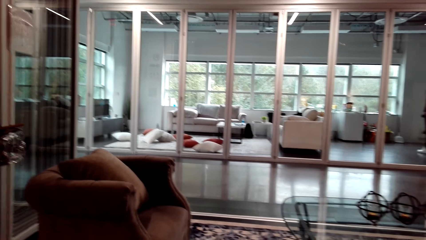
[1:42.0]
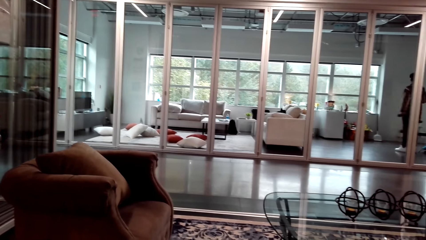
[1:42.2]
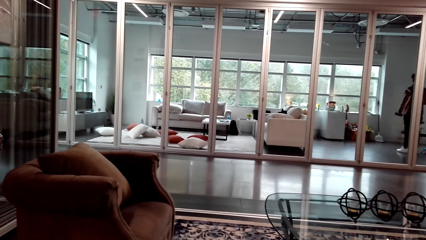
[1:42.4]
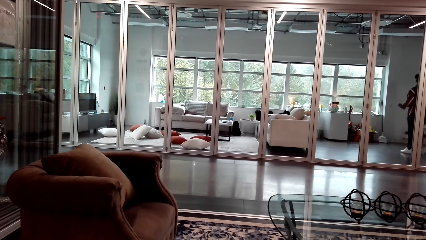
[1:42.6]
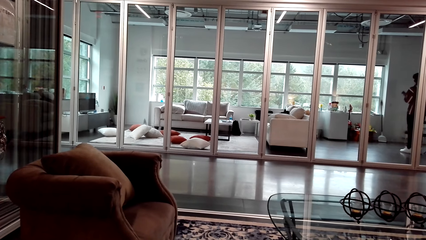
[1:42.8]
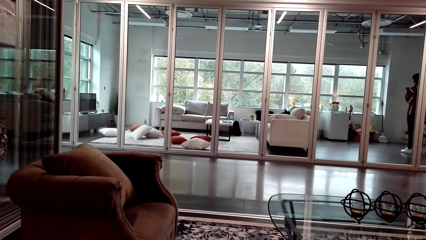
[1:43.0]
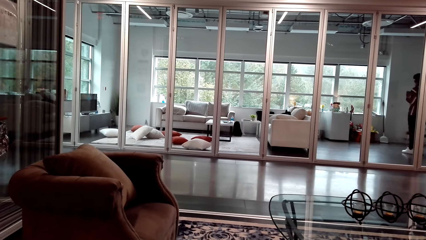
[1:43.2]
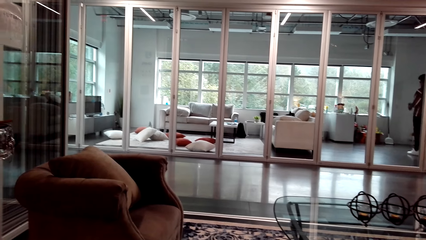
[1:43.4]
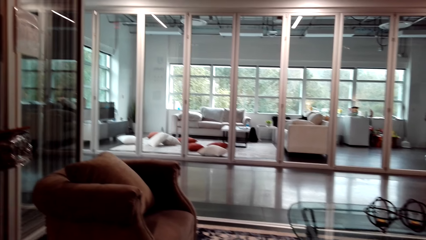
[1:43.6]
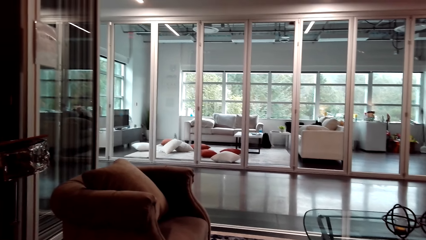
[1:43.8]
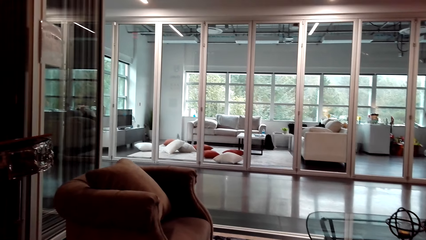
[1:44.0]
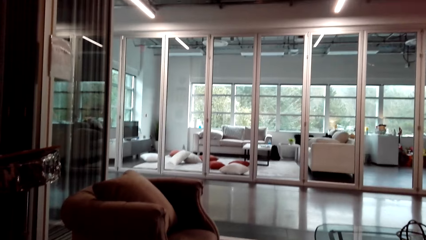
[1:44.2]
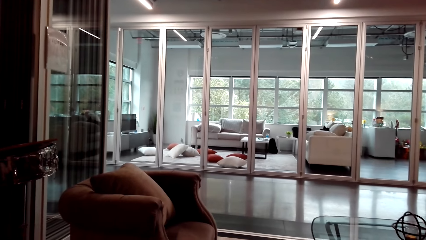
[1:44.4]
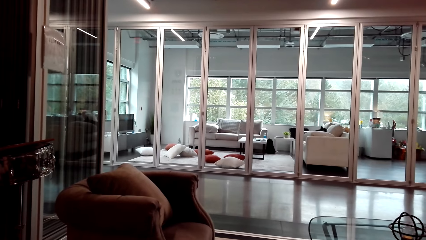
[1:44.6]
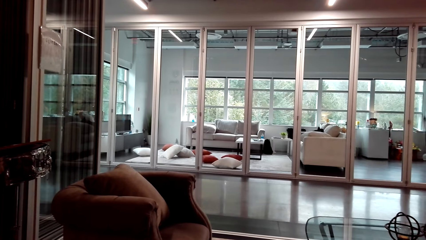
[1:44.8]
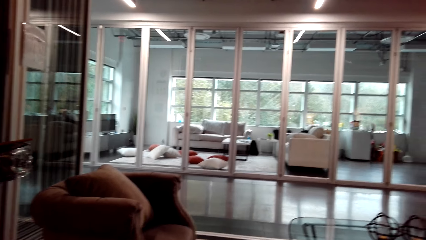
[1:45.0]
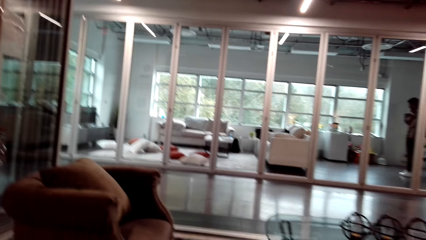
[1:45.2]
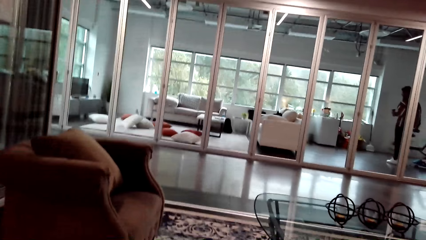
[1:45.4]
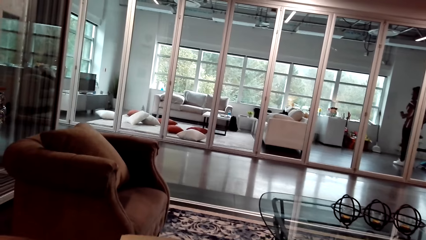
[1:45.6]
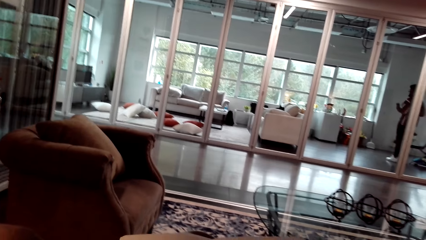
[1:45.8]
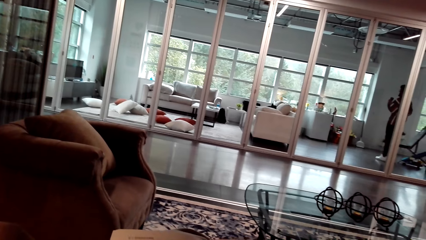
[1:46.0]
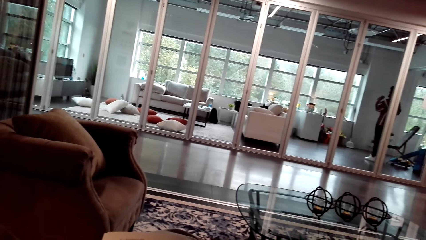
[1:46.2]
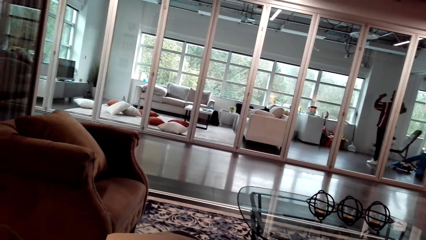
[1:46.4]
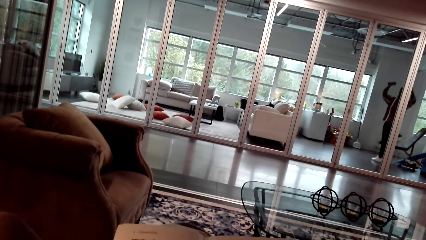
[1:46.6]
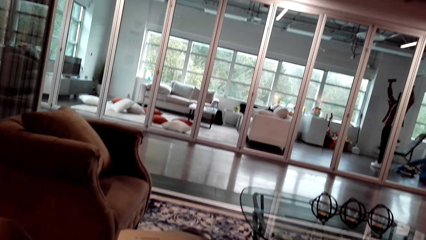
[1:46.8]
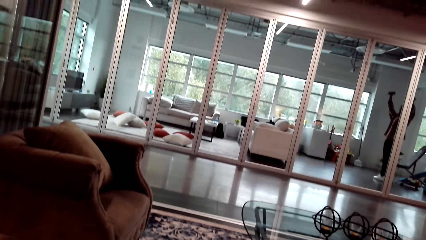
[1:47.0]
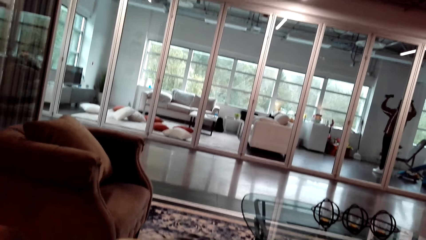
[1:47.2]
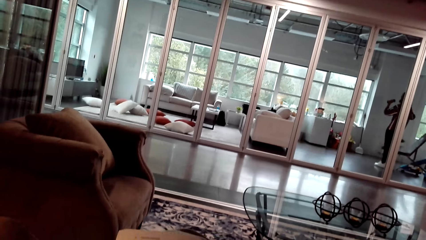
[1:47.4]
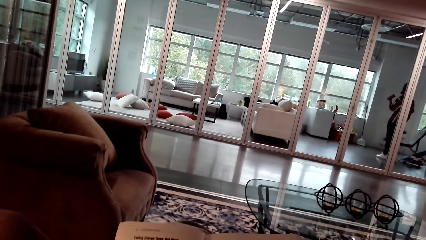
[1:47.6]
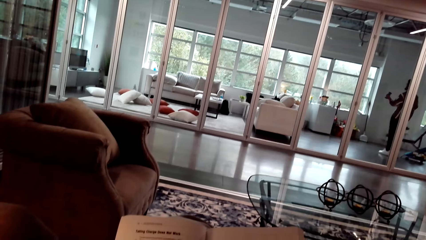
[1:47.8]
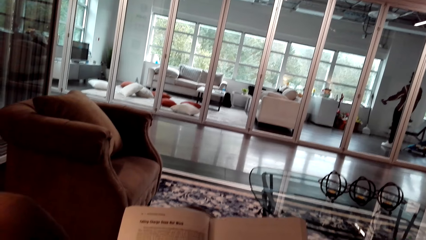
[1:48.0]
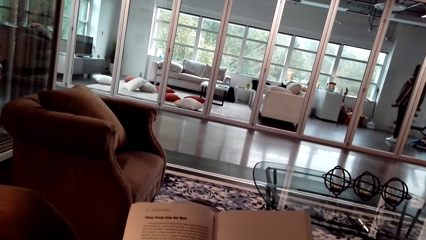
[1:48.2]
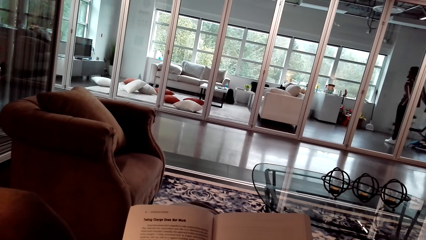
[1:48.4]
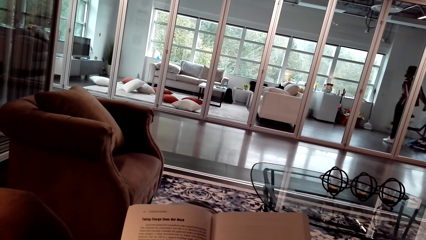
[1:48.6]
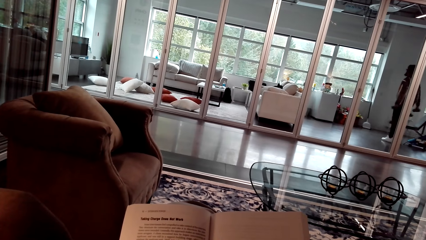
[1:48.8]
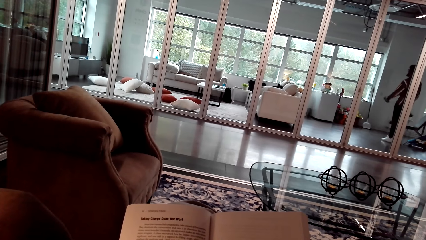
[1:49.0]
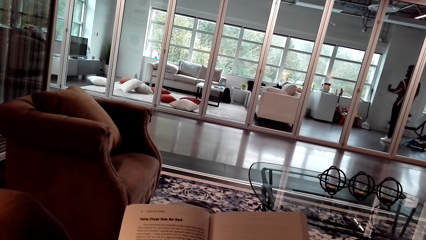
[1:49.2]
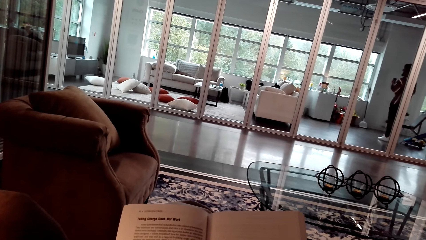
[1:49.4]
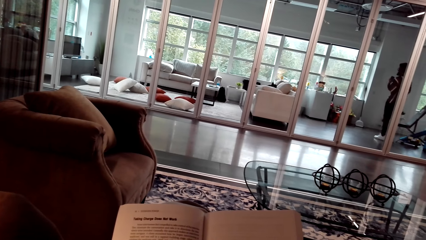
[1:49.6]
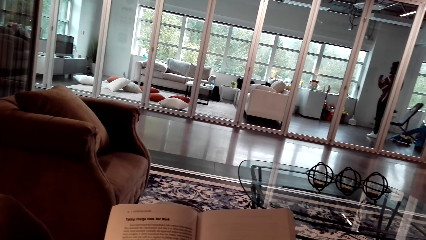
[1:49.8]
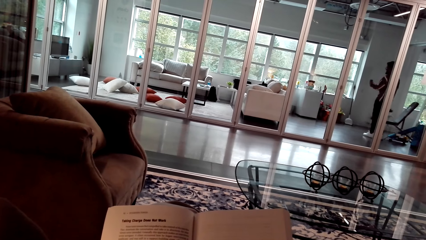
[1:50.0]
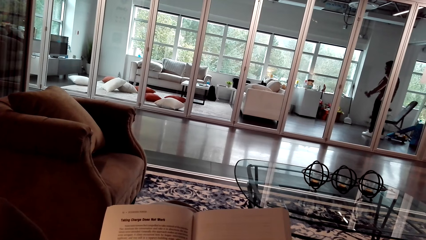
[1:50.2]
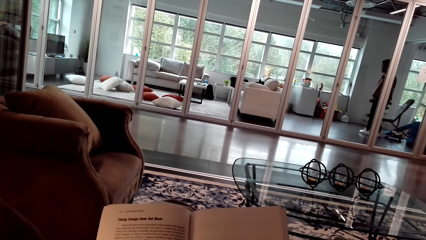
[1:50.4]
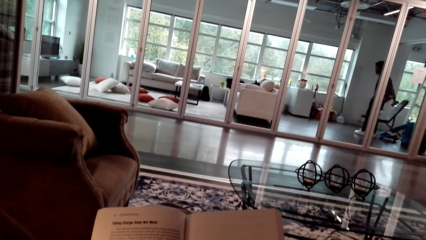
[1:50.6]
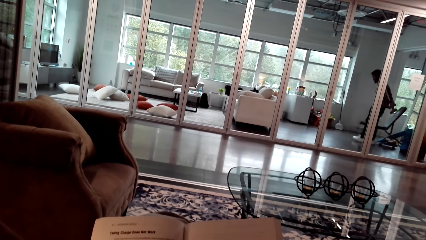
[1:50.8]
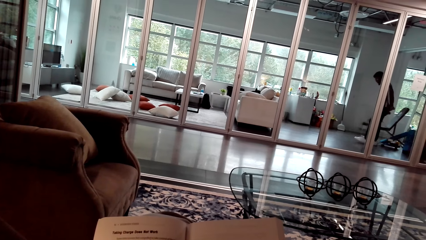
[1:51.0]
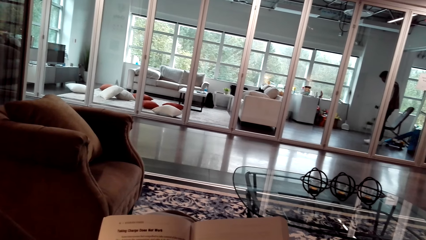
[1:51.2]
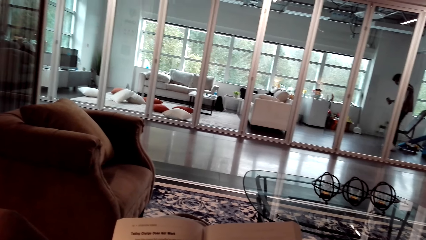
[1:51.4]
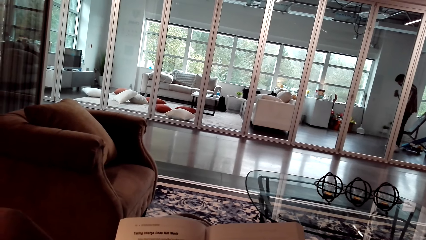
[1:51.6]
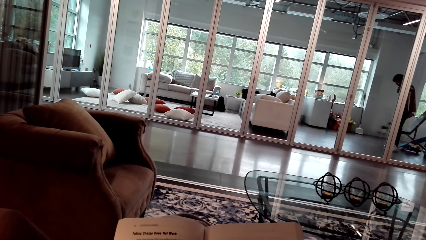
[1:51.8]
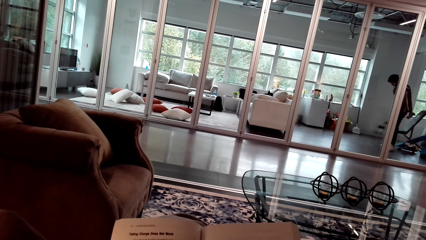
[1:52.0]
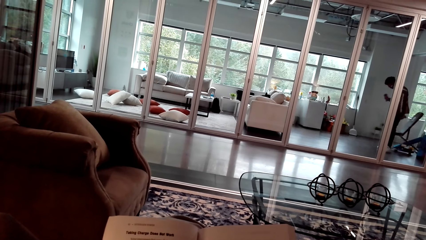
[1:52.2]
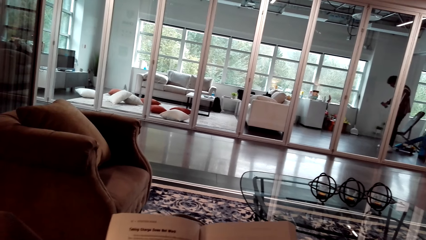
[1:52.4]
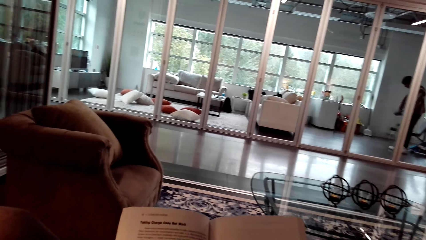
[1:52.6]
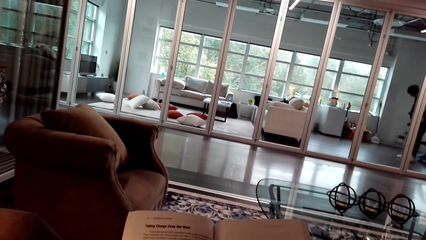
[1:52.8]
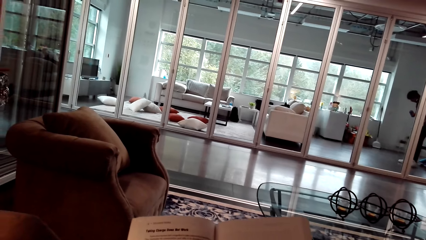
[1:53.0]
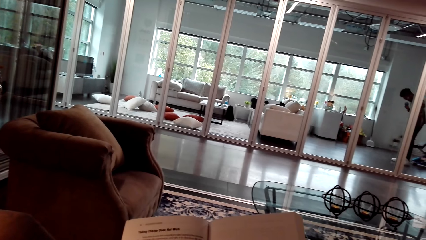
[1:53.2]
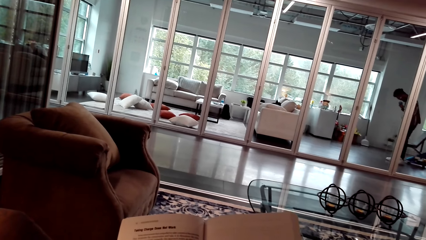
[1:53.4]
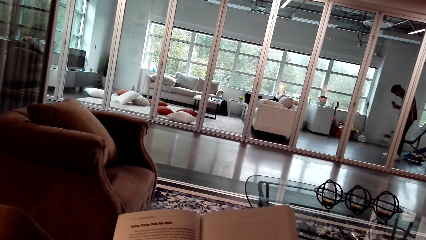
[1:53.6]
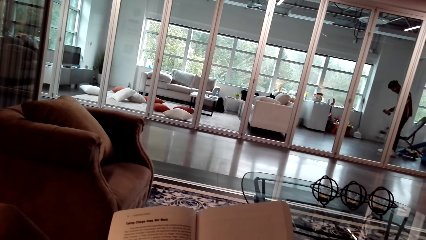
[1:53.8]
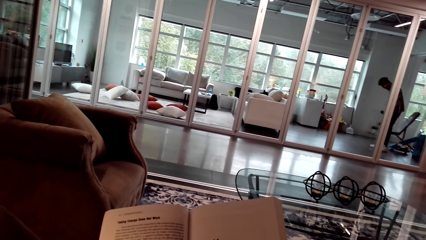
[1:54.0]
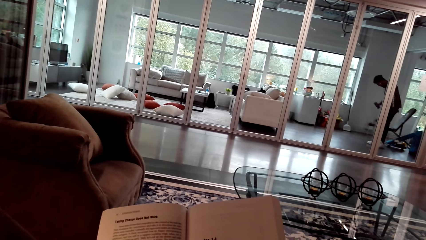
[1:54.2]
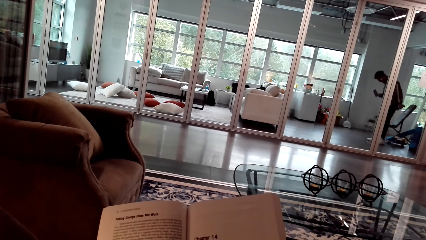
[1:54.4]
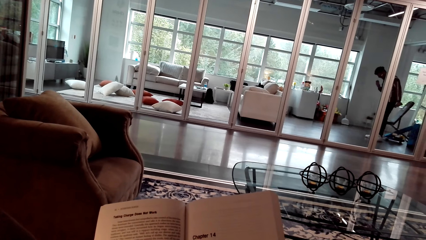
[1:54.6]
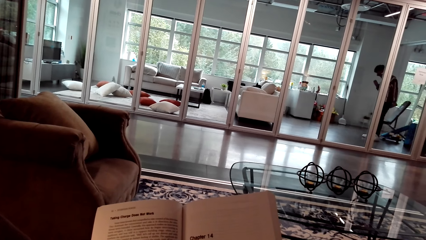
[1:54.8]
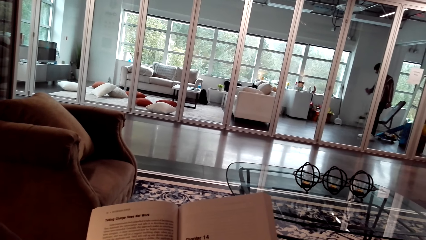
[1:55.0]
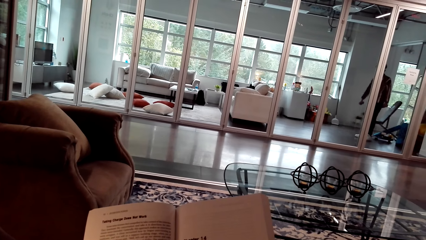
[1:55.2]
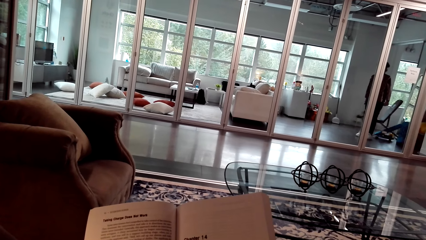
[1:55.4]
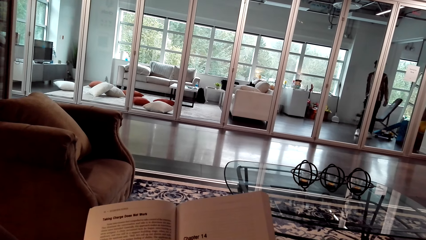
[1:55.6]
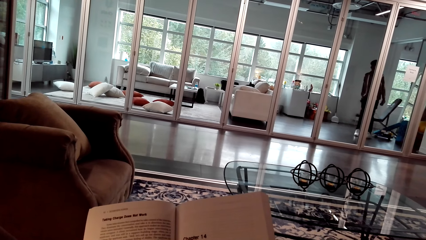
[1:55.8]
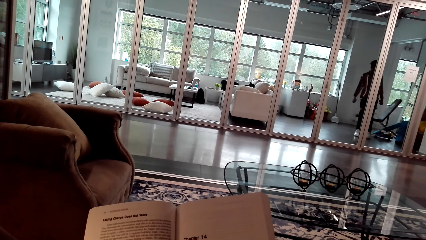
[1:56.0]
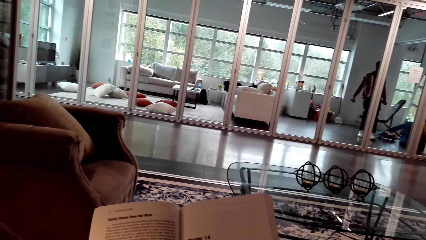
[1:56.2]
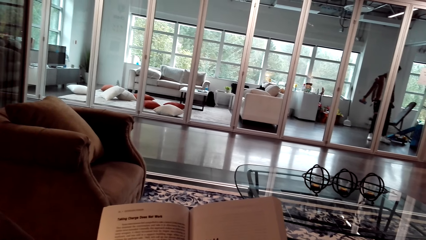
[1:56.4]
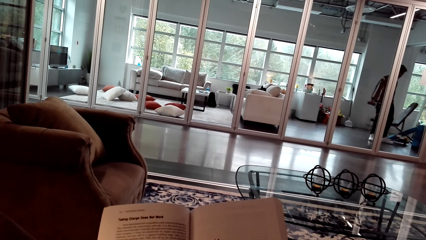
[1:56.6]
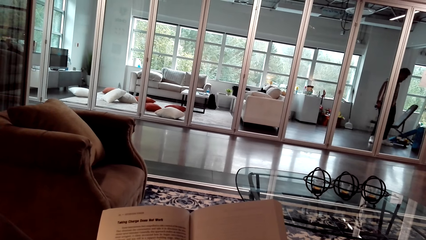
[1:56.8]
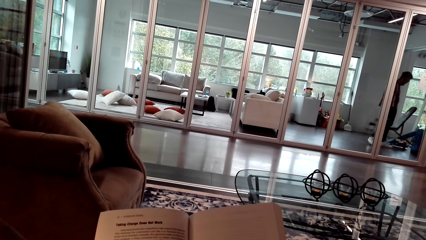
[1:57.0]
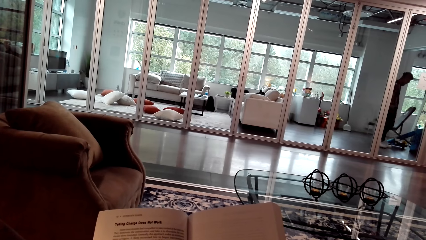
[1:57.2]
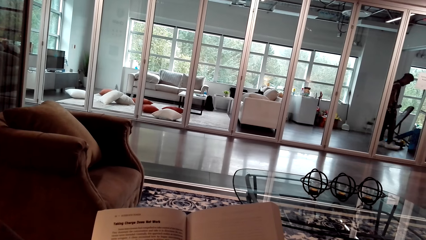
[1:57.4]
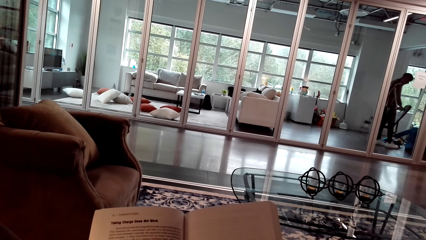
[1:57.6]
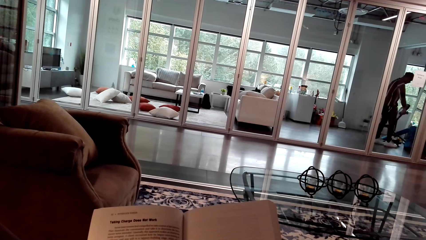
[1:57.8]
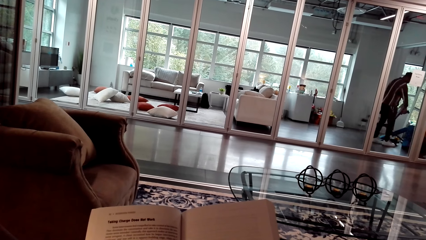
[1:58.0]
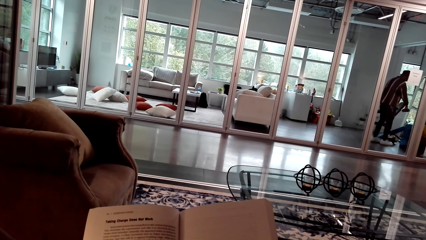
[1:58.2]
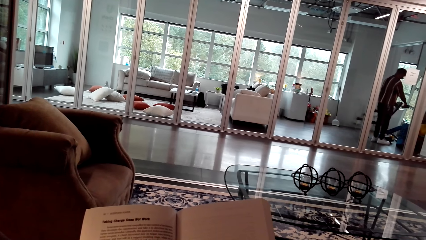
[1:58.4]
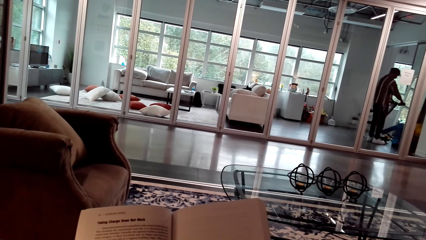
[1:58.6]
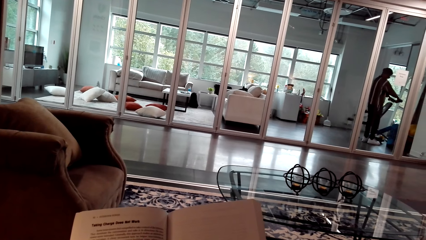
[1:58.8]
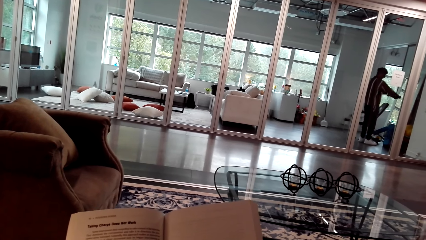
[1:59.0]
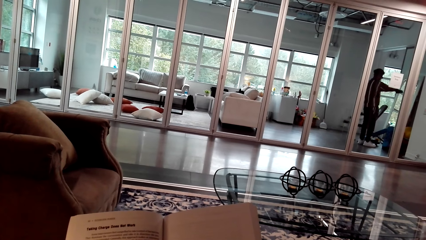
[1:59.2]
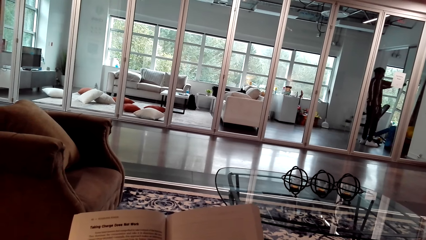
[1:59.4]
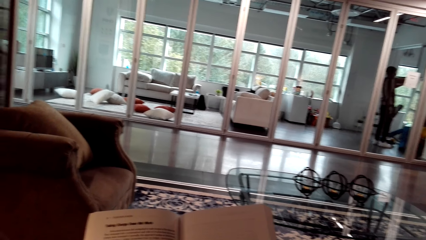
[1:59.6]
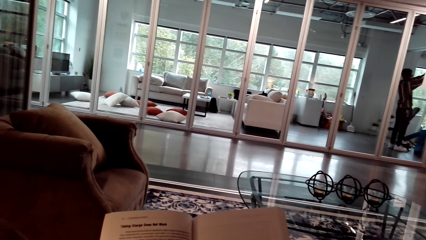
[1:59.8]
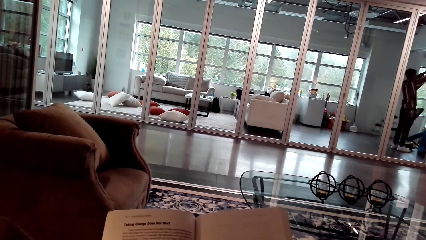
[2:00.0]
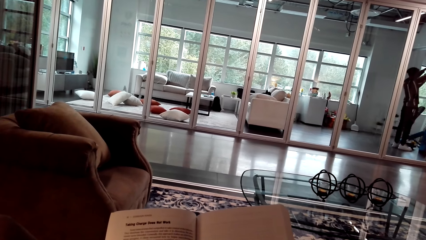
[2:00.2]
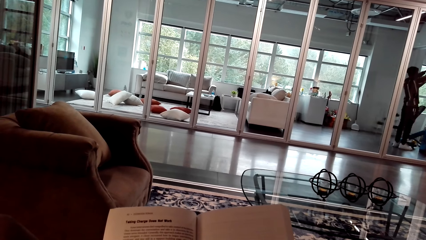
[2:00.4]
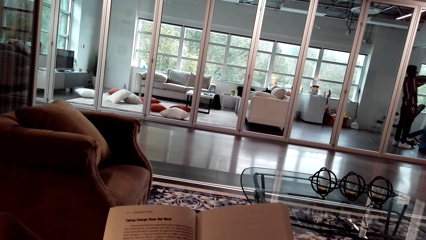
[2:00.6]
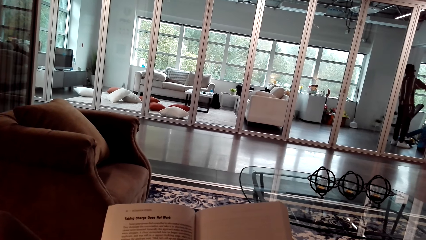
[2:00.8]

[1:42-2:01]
A person lifts the dumbbells. The camera wearer reads a book.
